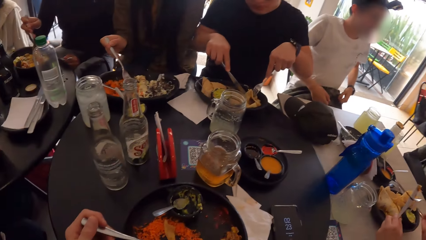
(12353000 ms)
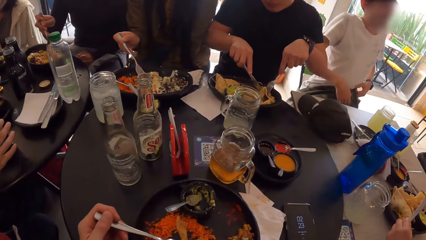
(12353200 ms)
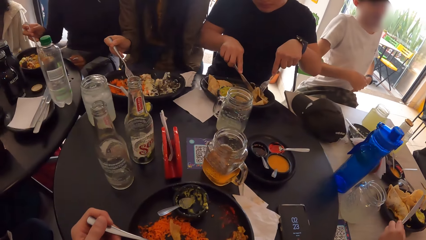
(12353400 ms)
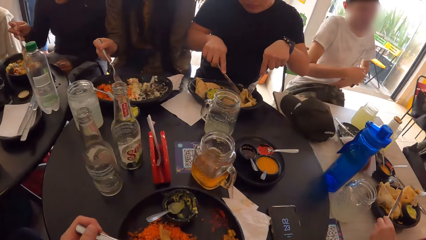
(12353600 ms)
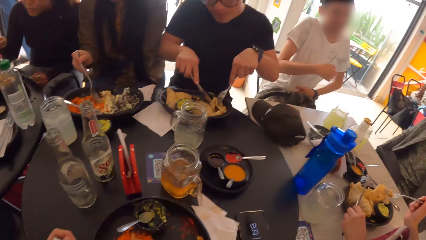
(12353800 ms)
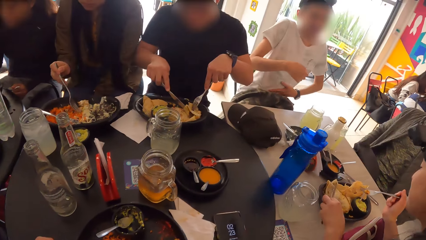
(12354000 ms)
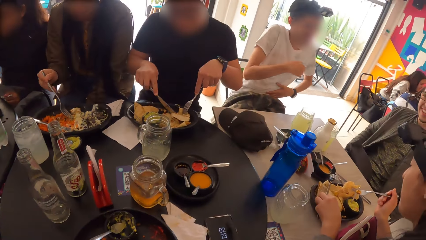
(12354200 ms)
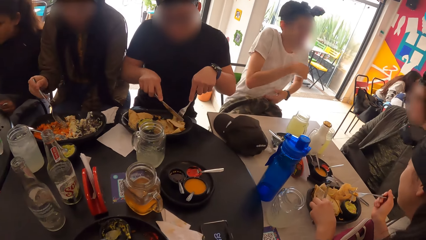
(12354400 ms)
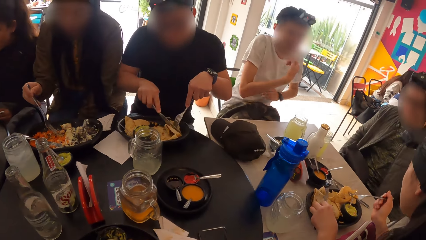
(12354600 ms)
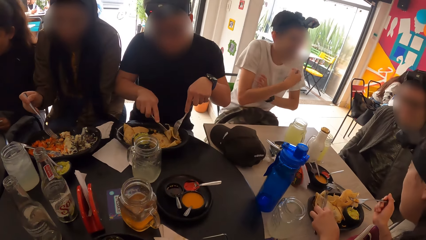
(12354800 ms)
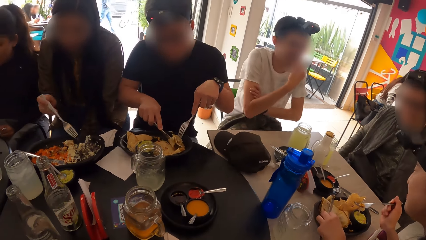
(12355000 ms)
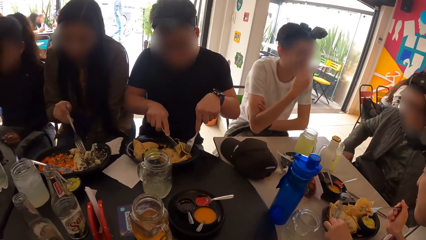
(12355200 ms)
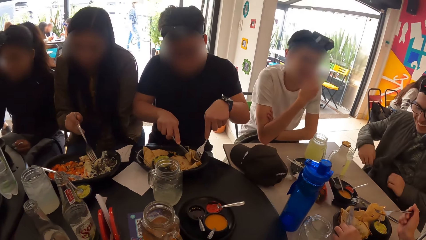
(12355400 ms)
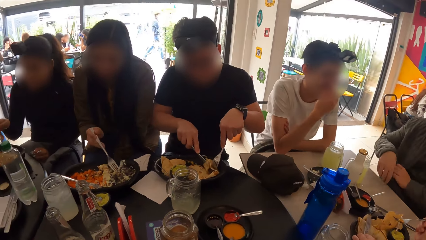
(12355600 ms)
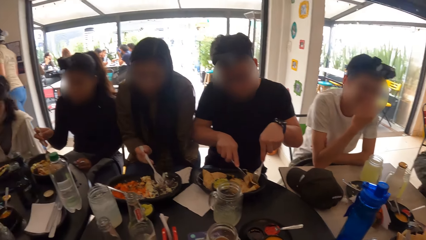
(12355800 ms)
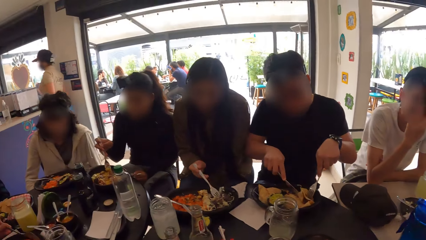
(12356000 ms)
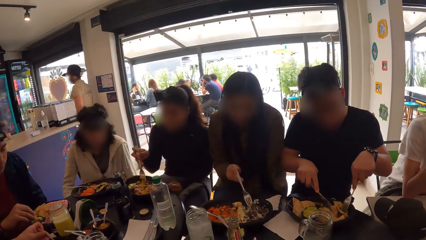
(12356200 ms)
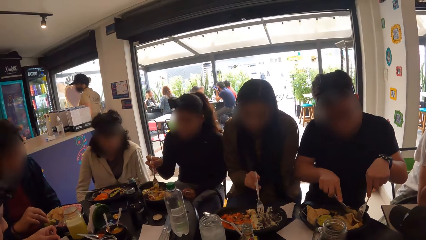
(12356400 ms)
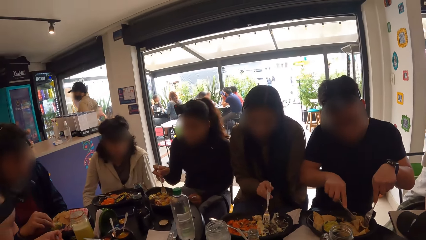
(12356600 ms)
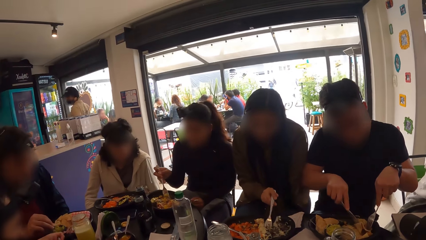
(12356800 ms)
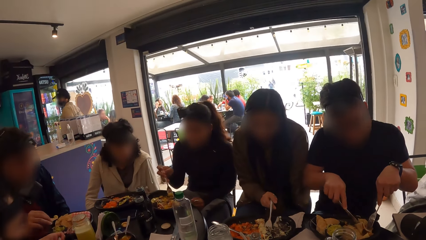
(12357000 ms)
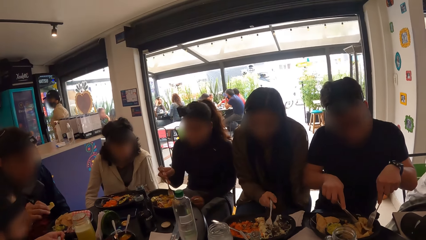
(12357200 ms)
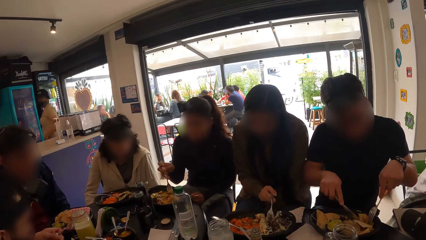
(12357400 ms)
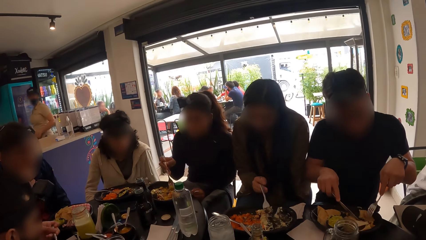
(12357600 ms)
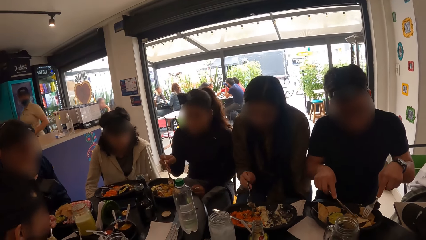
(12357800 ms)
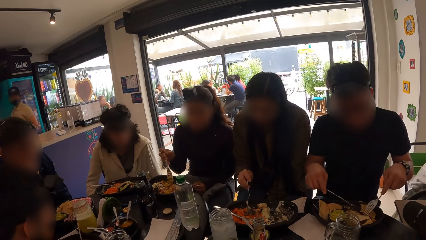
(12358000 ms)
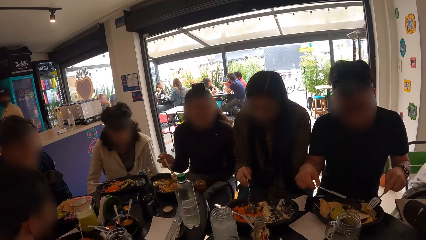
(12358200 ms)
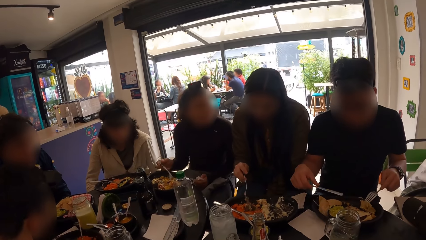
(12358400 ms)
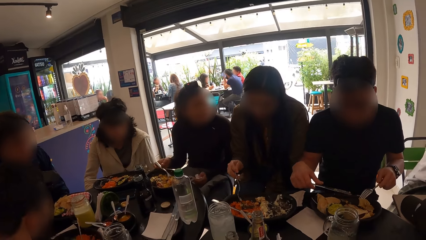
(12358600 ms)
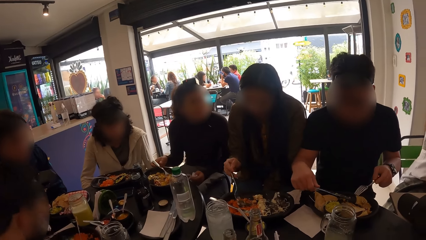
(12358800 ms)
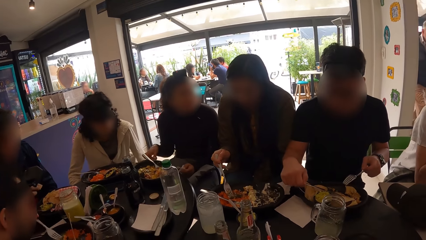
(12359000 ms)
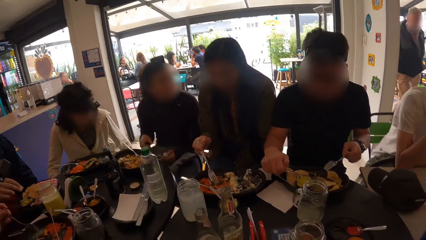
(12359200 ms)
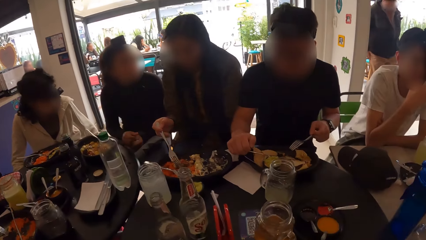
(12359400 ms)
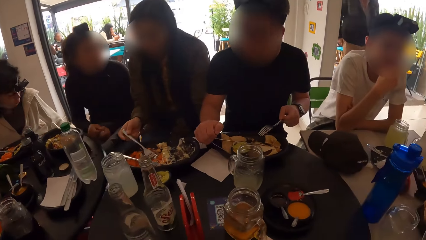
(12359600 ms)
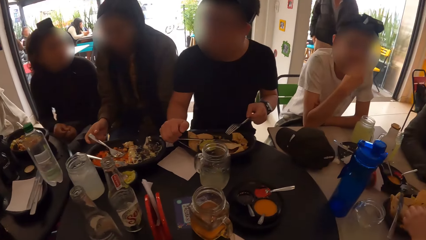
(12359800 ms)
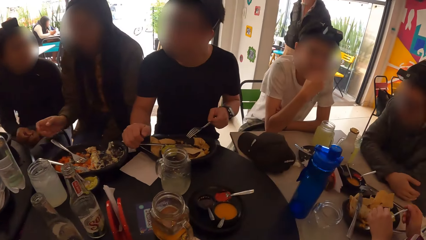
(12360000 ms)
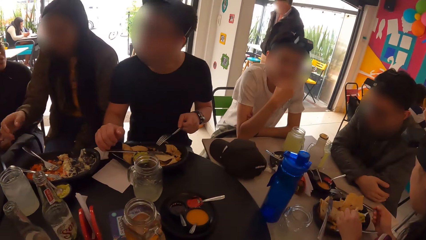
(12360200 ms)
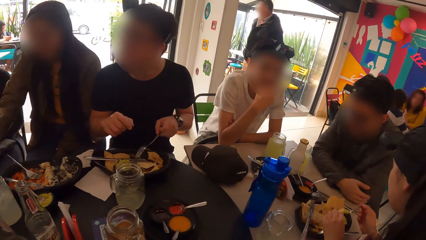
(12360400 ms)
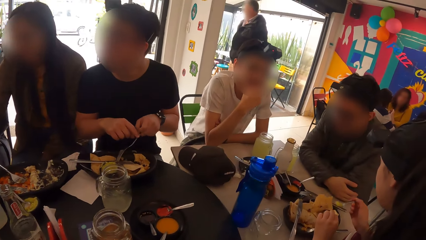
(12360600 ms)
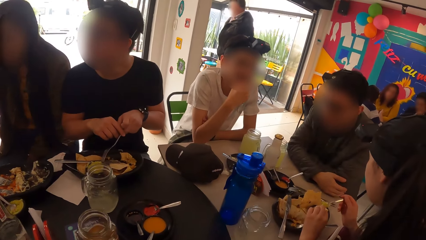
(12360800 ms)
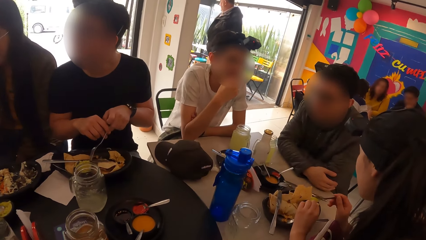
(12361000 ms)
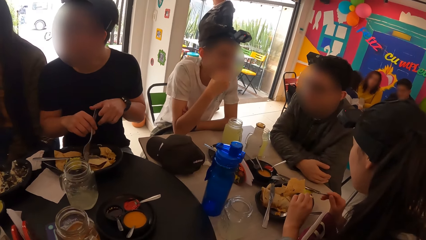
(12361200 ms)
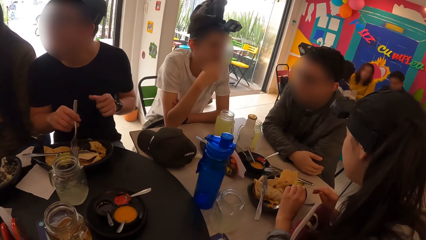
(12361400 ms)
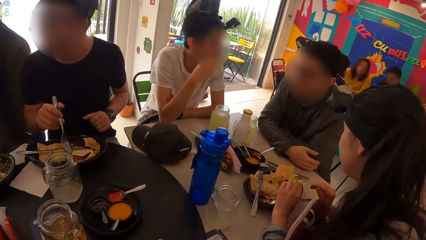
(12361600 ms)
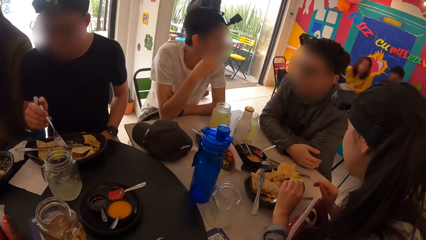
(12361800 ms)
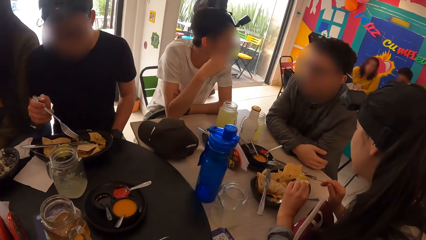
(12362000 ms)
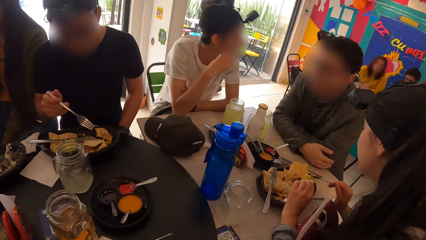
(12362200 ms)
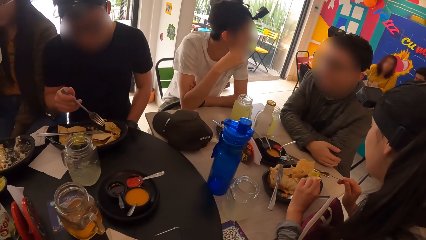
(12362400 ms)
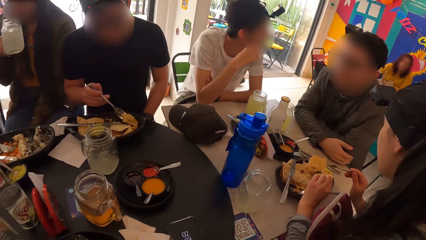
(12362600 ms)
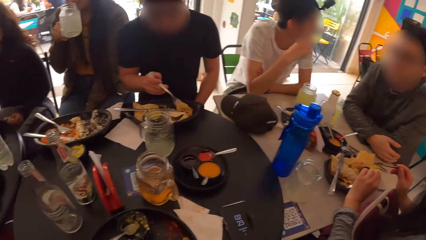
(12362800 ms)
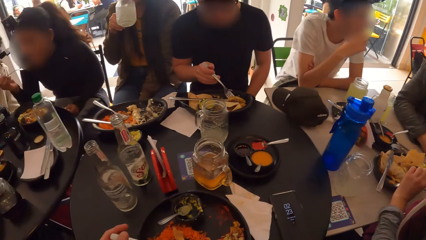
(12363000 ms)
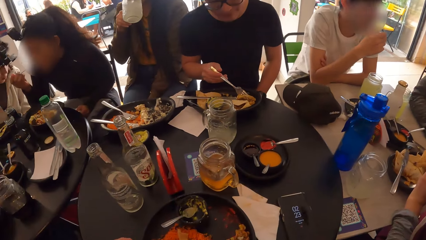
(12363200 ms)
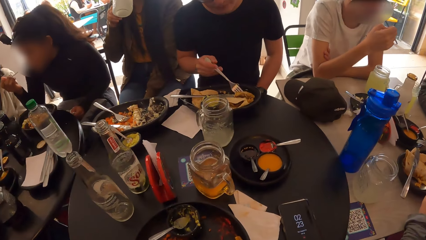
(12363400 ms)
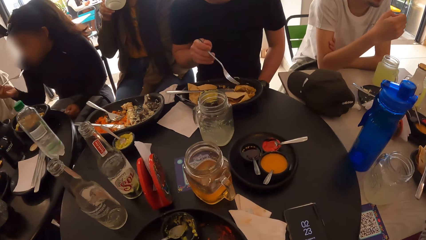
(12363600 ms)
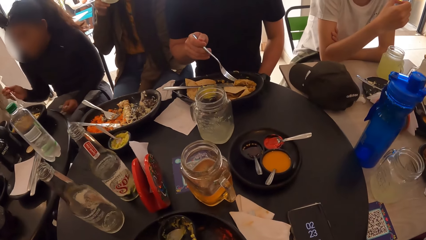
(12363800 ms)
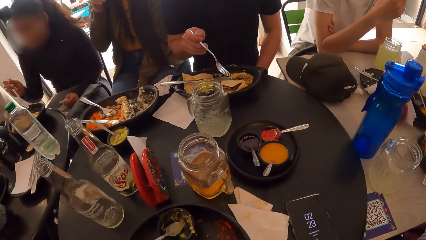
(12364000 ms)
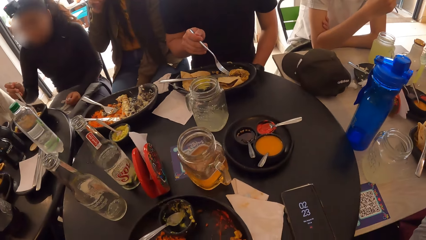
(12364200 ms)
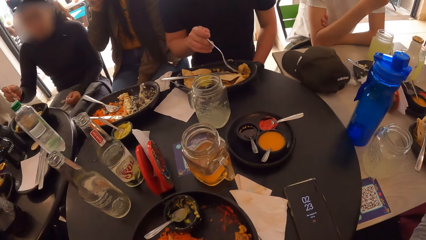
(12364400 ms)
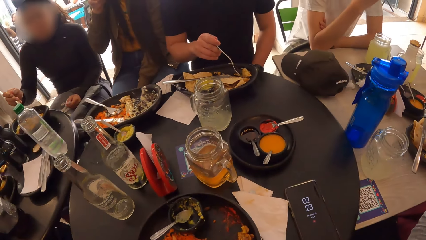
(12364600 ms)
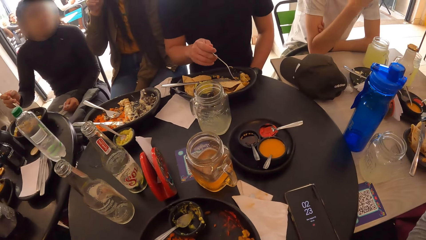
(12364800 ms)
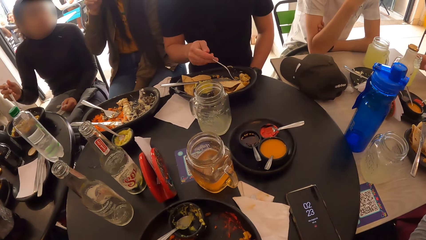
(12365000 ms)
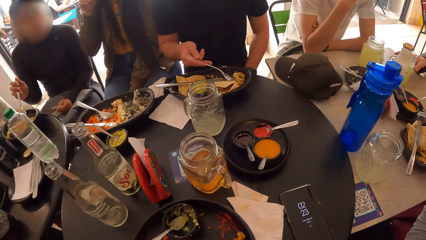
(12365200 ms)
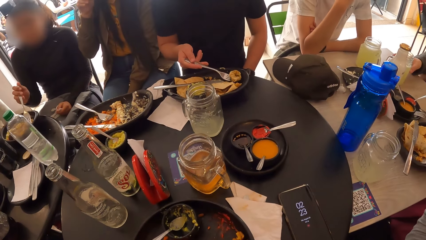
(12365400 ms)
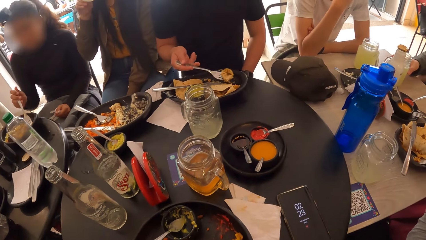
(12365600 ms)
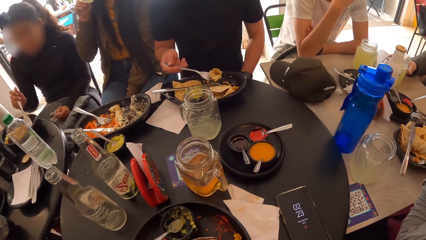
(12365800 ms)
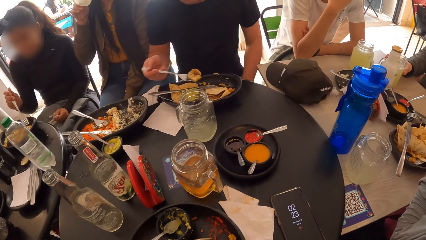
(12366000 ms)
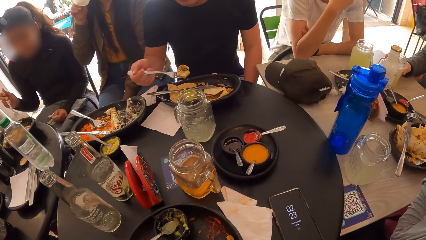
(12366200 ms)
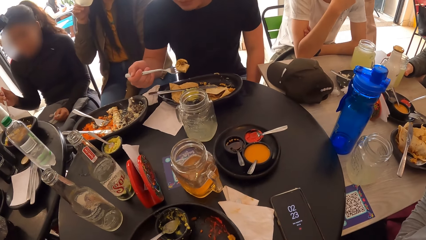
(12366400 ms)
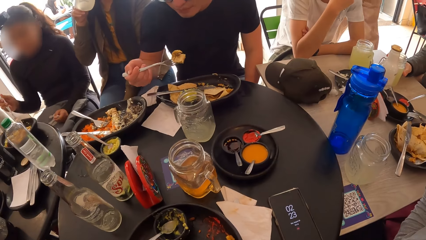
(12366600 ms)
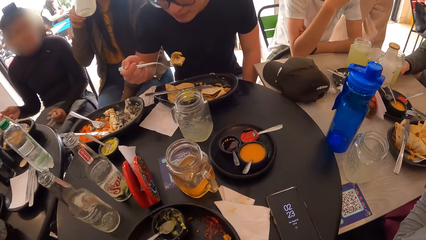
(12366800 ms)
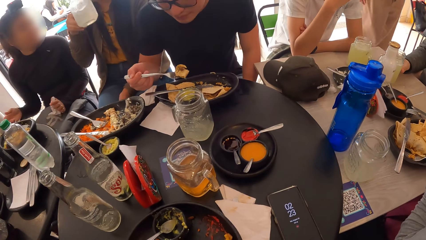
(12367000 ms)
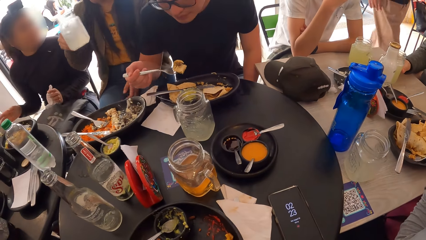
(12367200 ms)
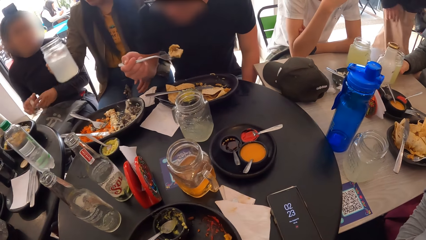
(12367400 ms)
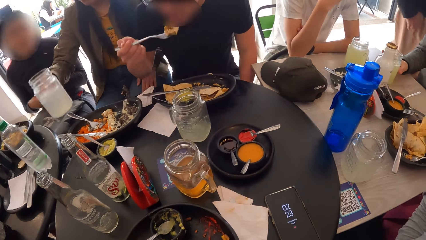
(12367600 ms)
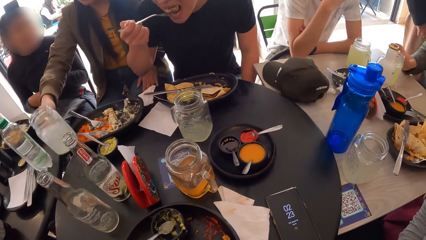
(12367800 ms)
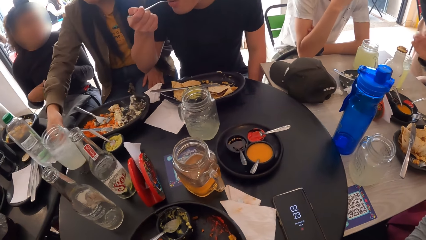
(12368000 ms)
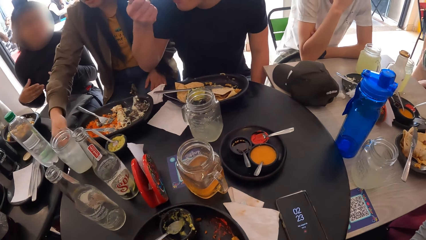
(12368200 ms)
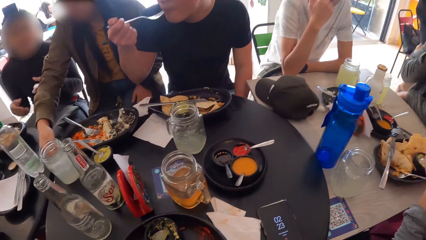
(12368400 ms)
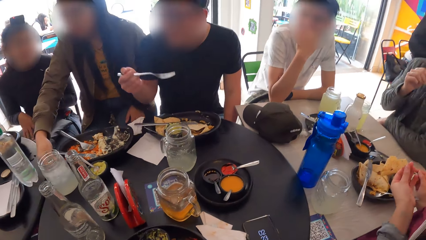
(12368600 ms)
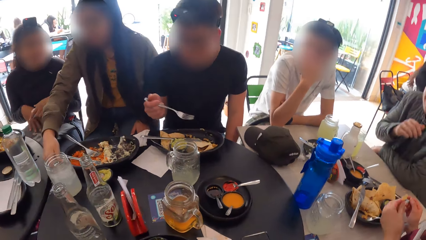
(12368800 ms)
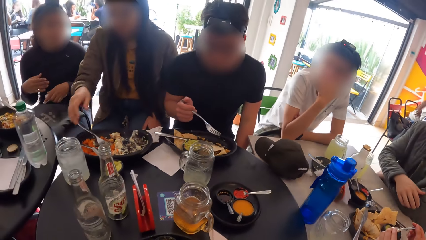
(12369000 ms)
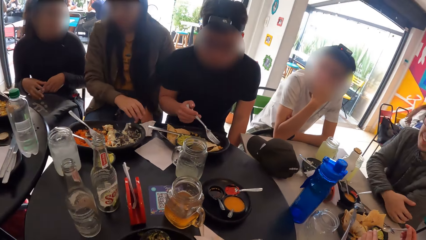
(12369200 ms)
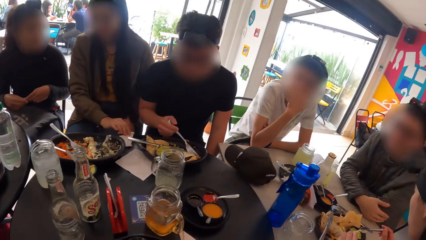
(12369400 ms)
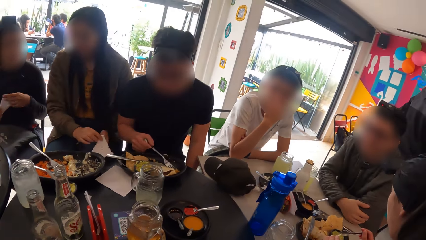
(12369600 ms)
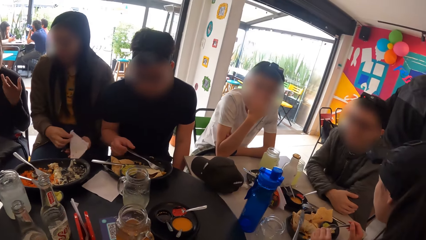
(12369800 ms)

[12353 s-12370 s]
The camera wearer holds a fork in his left hand. A man interacts with another man. A third man eats food with a fork in his right hand. A fourth man drops the fork on the plate. A woman drops the fork in the plate. The fourth man passes the fork from his left hand to his right hand and puts the fork into the plate with his right hand. The second man puts his right hand on the cup. The fourth man eats food with the fork in his right hand. The woman drops the cup on the table with her right hand.
